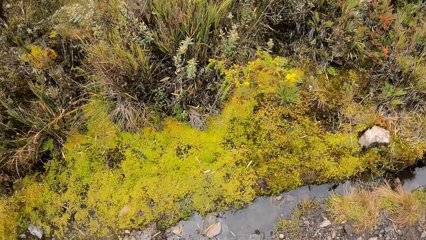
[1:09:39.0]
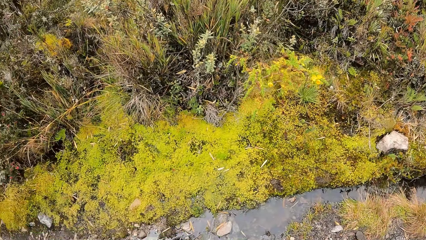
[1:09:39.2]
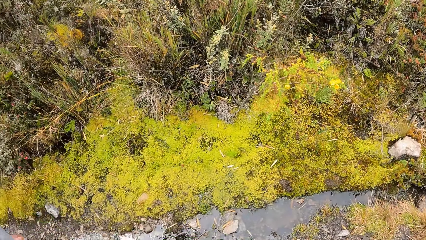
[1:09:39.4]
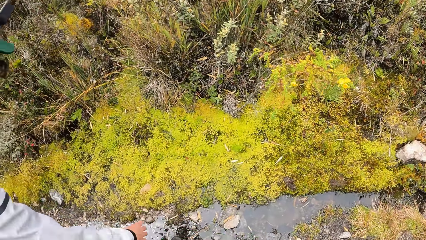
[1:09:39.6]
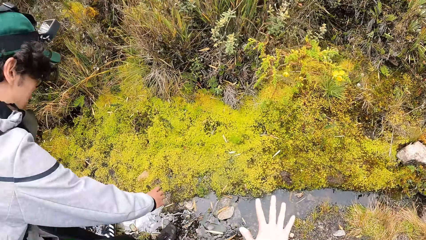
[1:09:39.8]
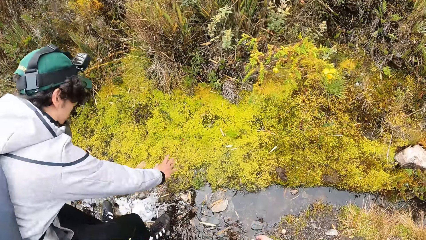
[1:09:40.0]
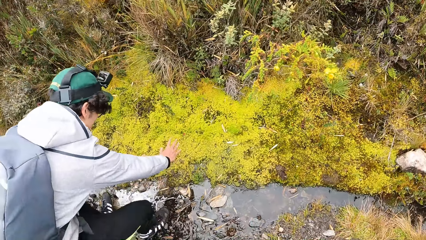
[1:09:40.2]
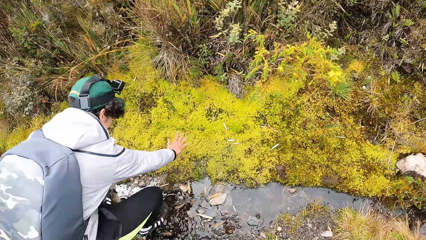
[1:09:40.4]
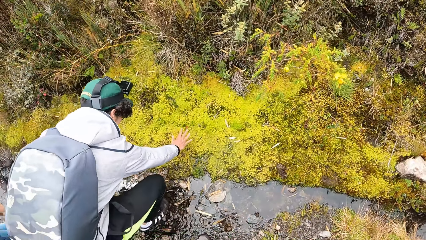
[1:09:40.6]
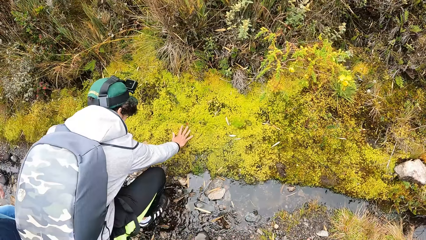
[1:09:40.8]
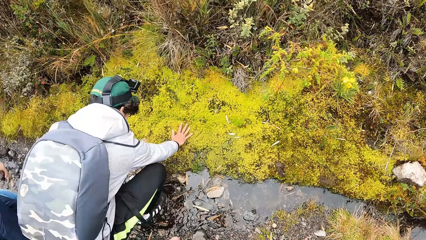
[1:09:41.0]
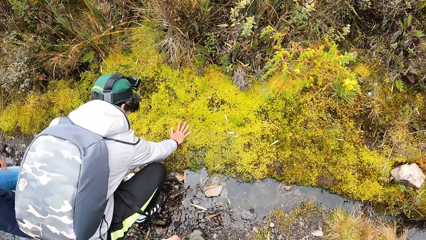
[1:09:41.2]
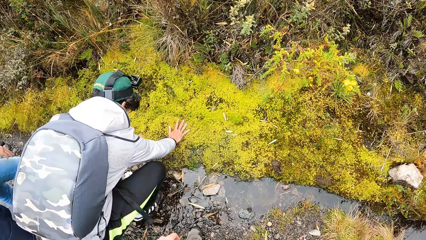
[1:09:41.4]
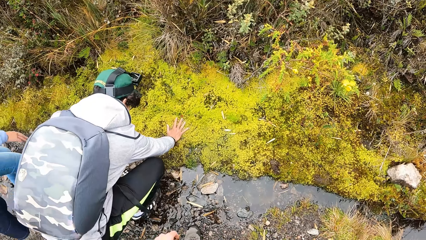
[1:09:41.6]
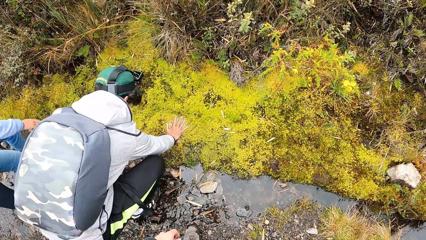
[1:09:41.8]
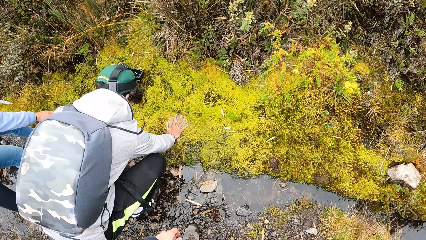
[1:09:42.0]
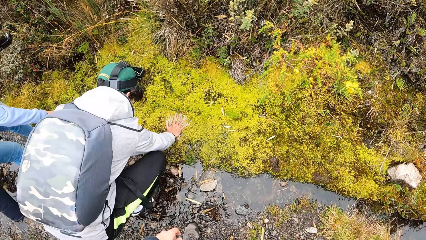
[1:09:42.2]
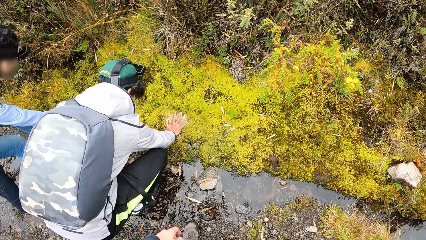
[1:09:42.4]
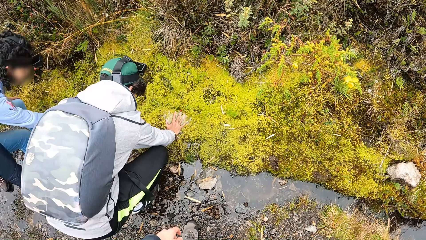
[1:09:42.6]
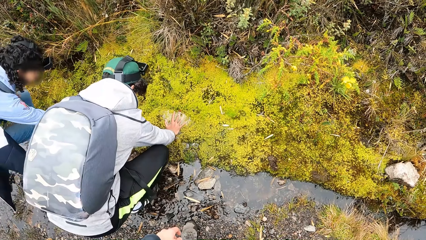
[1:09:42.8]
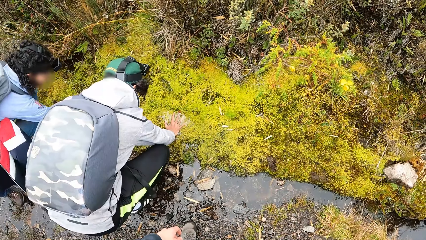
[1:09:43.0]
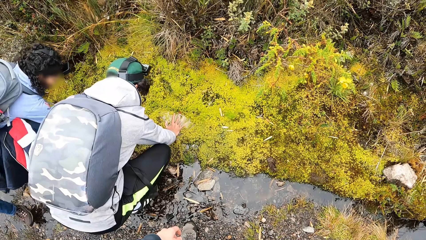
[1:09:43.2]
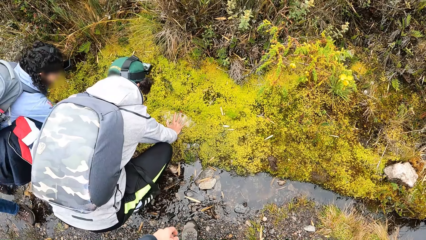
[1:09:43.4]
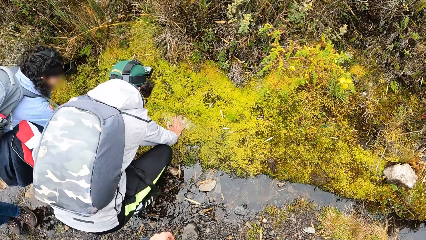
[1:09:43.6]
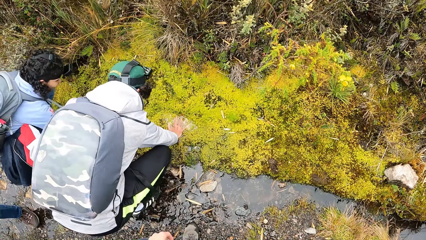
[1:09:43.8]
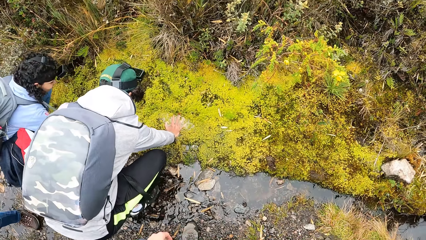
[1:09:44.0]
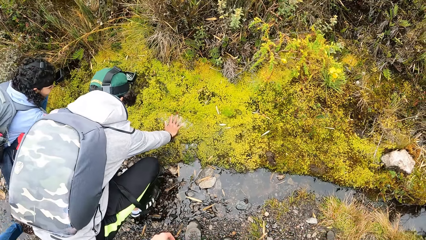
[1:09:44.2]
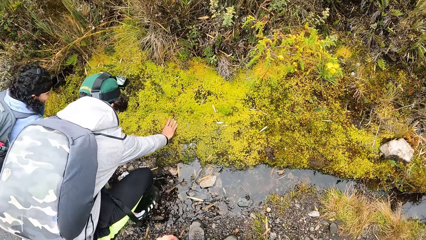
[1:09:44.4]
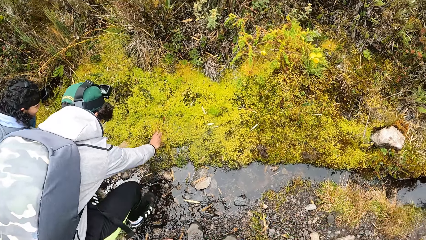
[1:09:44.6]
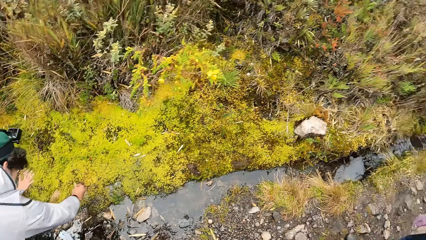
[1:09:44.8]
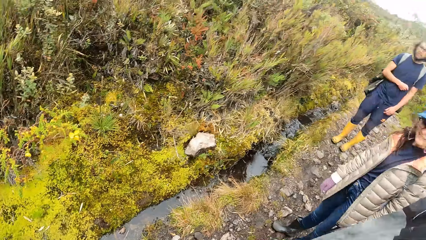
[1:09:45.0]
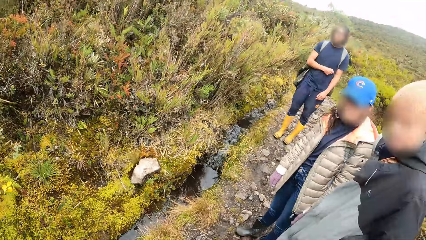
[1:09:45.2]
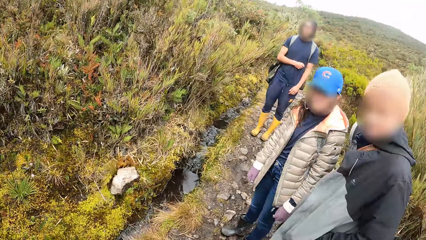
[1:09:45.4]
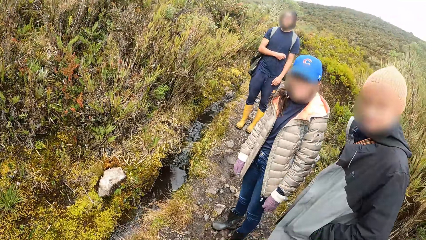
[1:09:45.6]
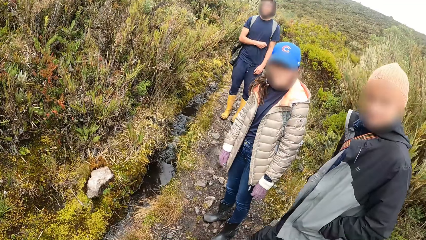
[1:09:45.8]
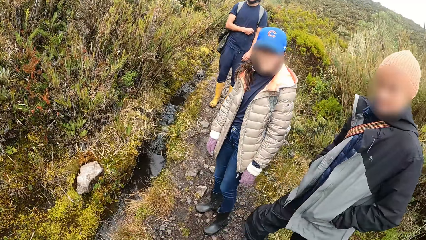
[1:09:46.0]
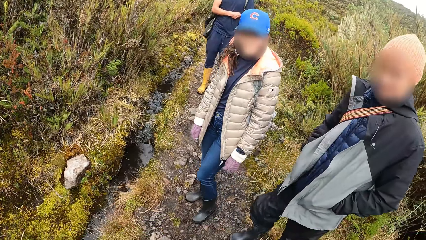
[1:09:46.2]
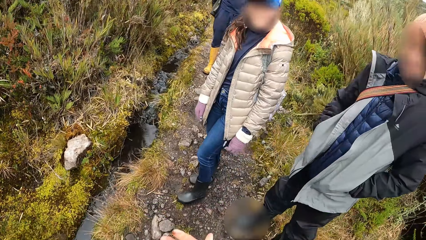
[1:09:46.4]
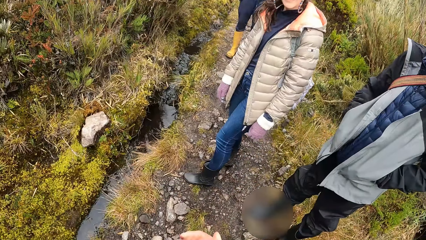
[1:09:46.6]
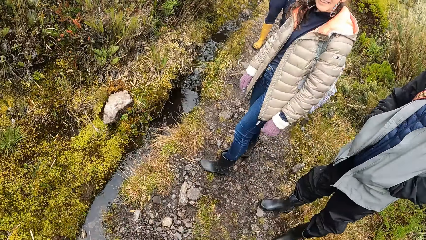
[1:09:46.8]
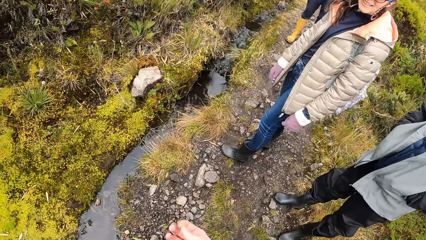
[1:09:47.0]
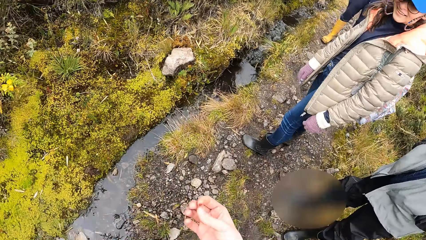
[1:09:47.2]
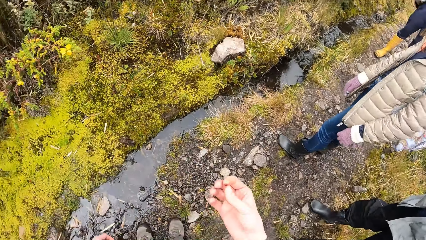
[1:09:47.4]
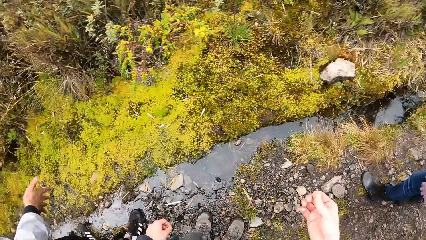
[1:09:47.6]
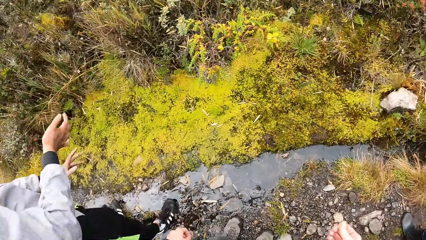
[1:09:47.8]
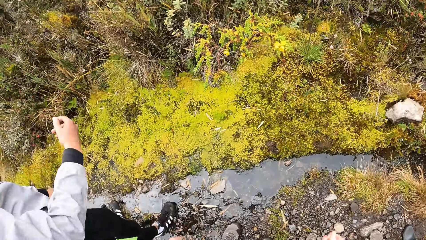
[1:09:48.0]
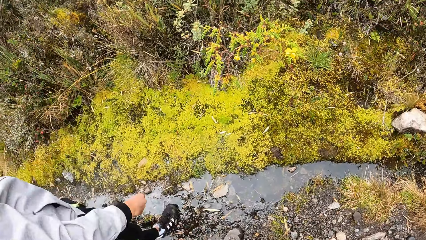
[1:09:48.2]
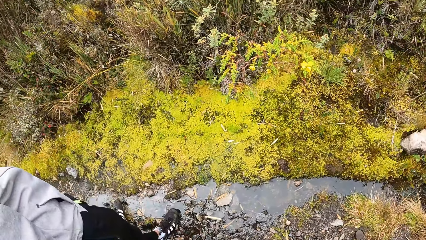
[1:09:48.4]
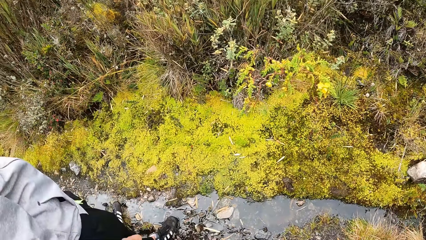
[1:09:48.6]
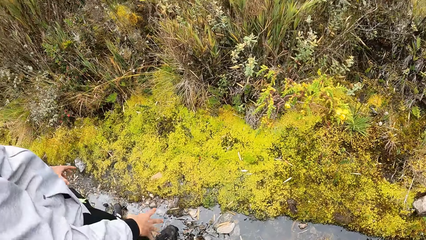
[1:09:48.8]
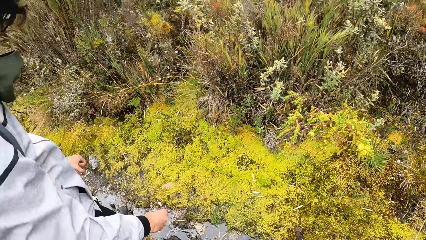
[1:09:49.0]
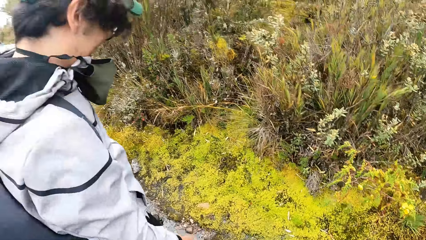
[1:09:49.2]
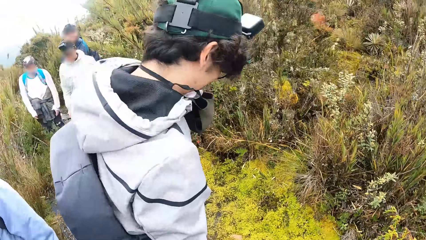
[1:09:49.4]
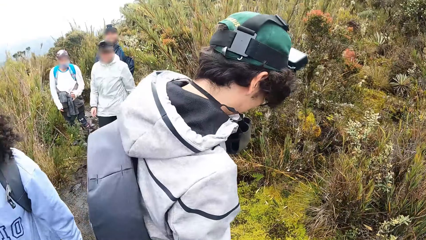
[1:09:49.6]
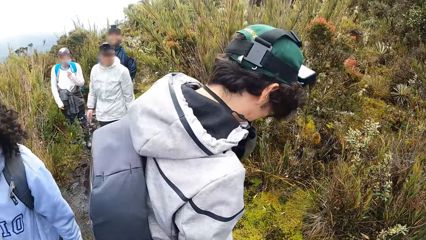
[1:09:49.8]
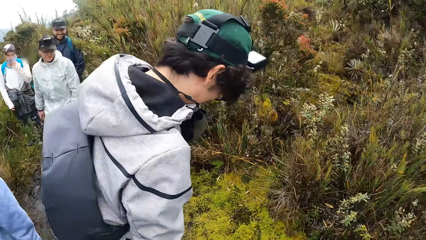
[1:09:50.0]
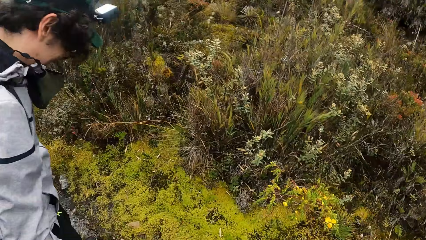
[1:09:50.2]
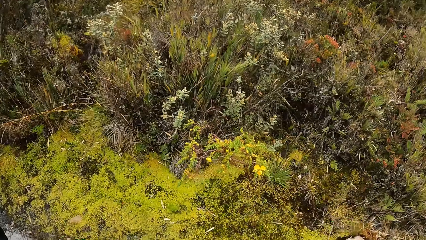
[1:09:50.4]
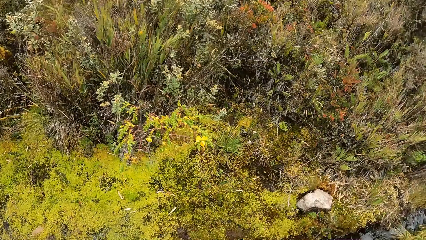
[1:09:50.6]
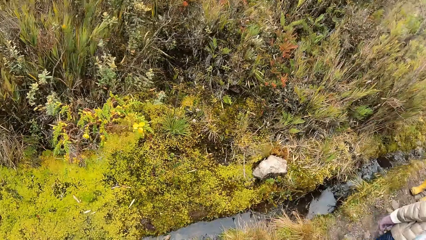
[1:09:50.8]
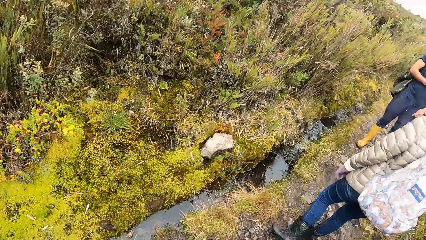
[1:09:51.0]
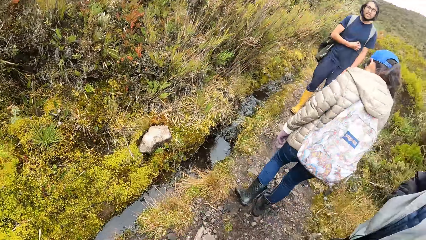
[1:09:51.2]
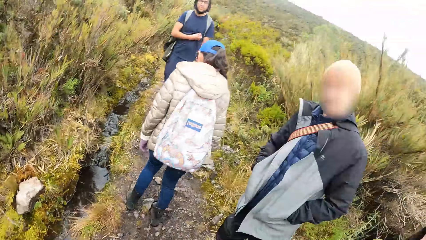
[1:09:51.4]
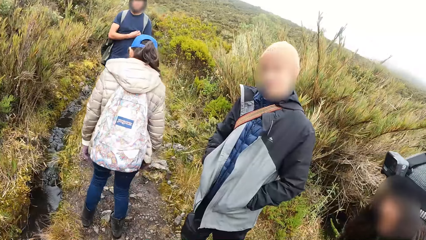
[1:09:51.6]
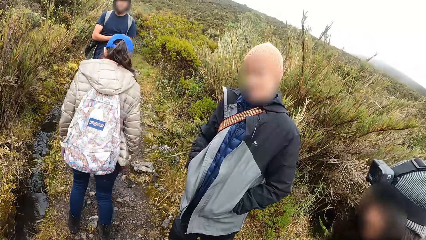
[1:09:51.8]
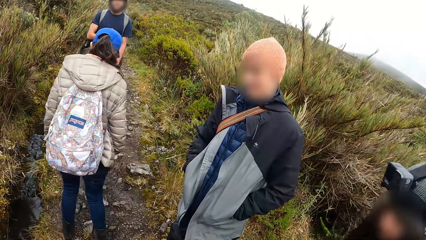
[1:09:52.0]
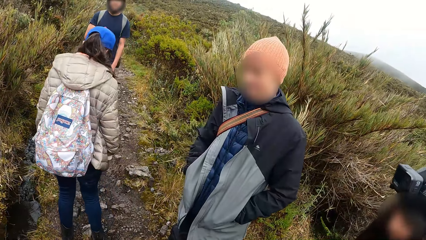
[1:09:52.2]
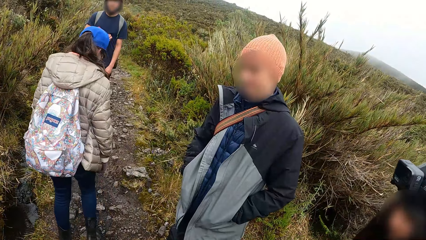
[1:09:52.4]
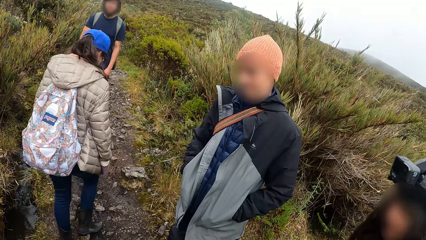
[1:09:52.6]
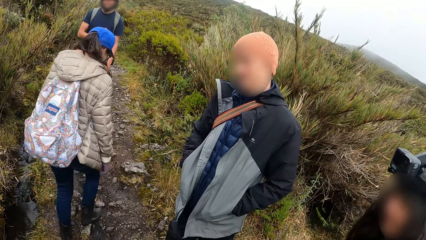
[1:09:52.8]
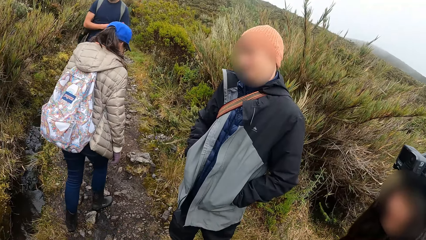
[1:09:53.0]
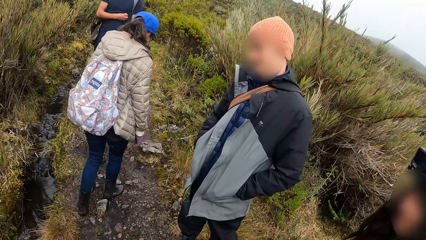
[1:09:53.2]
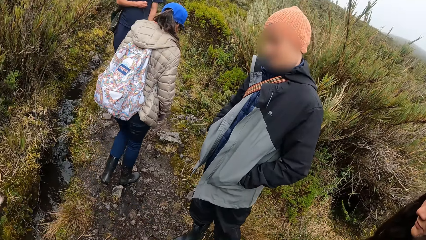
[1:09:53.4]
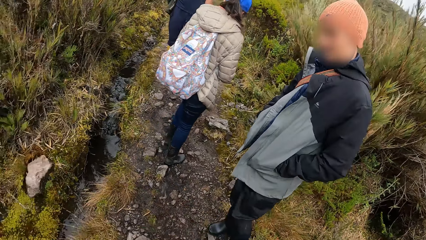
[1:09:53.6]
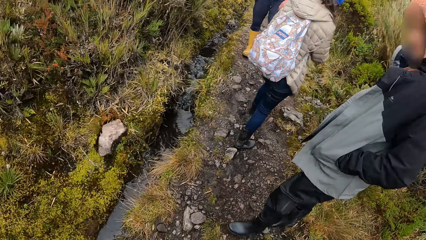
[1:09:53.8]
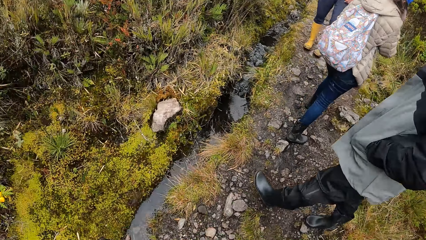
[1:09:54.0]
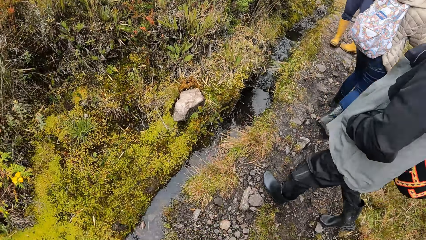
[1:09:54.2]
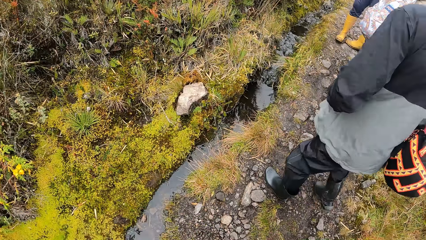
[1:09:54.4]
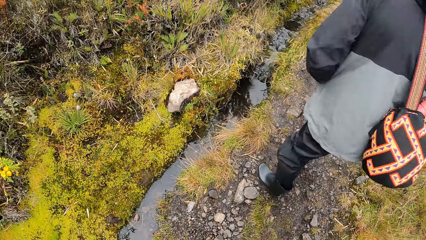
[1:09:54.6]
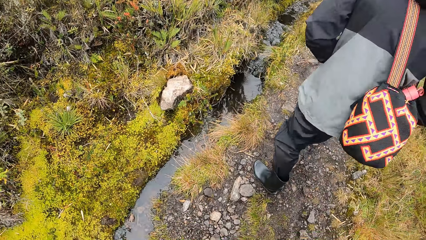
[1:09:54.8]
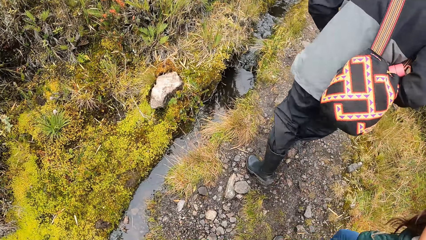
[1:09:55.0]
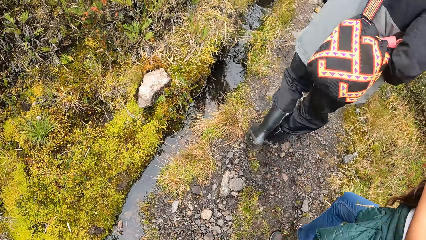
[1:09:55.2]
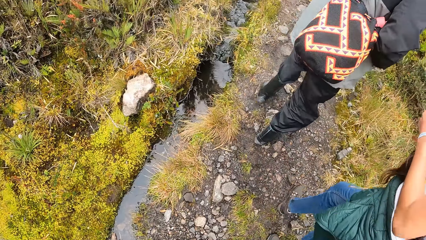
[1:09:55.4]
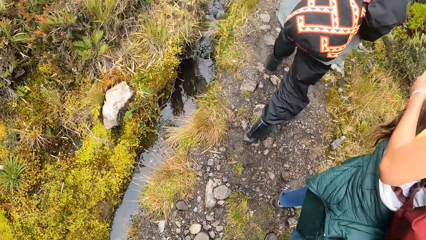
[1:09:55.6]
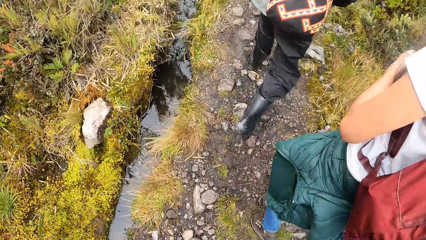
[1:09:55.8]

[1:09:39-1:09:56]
The camera wearer looks at the flowers. They turn towards the plants on the ground. A man places his right hand on the plants on the ground. A woman touches the plants. The man removes his right hand from the plants on the ground. The camera wearer turns towards another man, the woman and a third man. They look at the colleagues. They look at the hand. They look at the colleagues. They turn towards a group of people. They turn towards the other man, the woman and the third man. A man nods his head. The camera wearer looks at the flowers.
